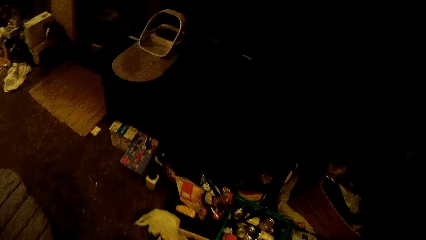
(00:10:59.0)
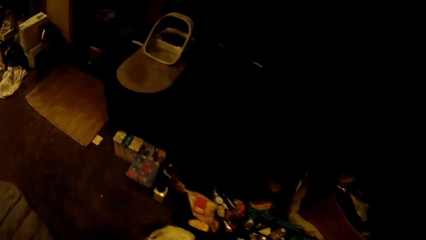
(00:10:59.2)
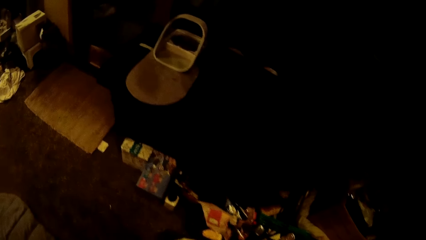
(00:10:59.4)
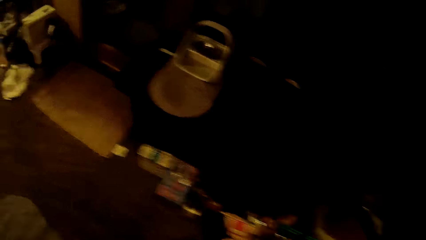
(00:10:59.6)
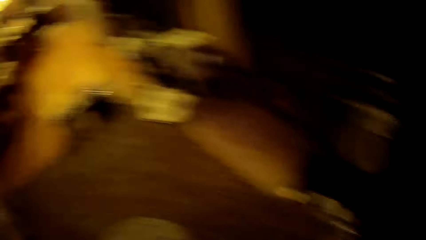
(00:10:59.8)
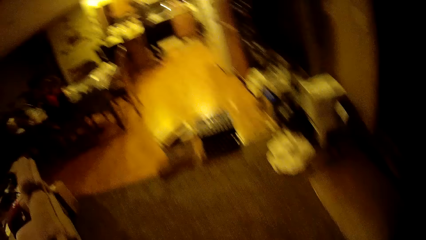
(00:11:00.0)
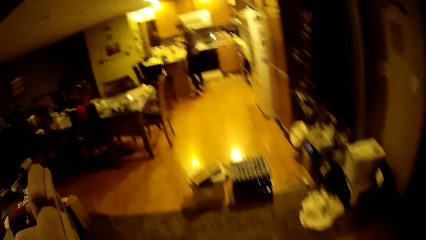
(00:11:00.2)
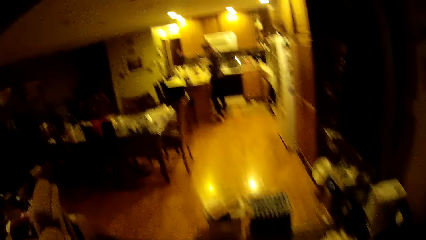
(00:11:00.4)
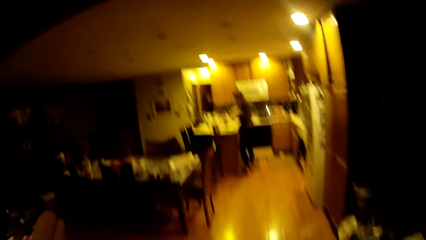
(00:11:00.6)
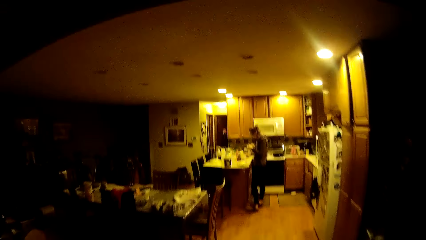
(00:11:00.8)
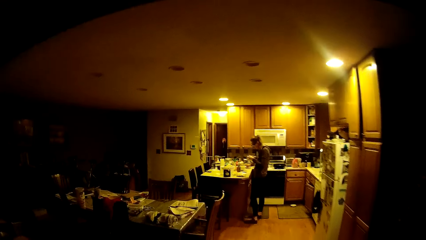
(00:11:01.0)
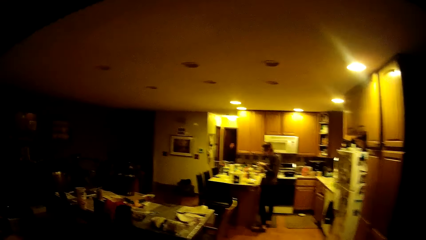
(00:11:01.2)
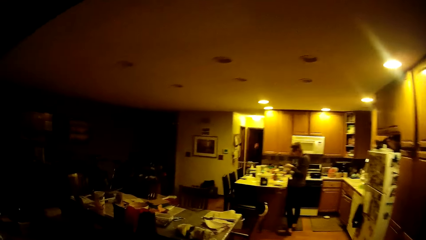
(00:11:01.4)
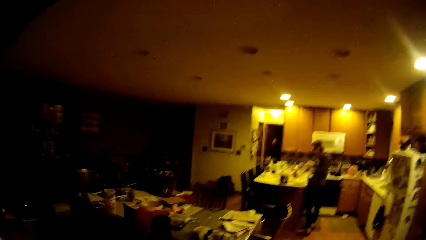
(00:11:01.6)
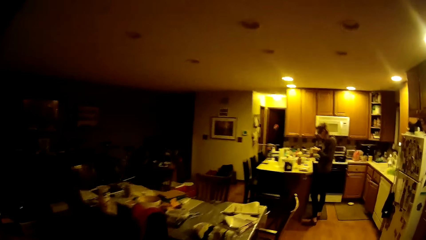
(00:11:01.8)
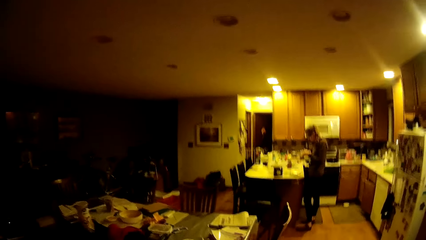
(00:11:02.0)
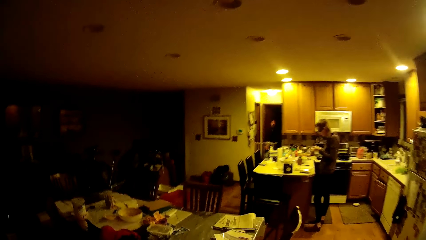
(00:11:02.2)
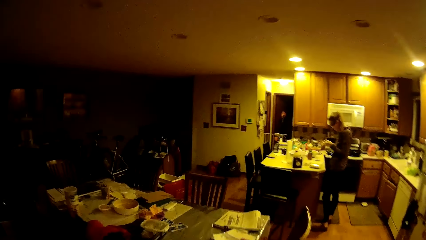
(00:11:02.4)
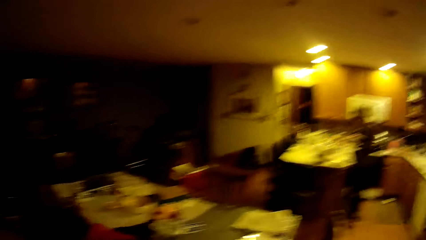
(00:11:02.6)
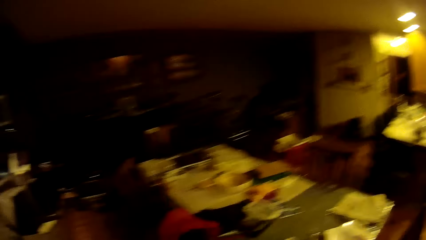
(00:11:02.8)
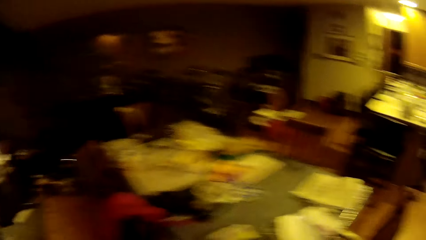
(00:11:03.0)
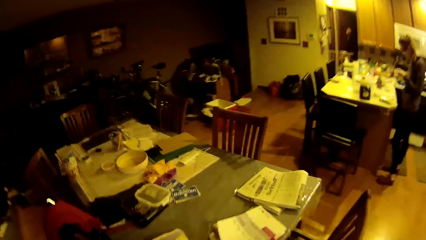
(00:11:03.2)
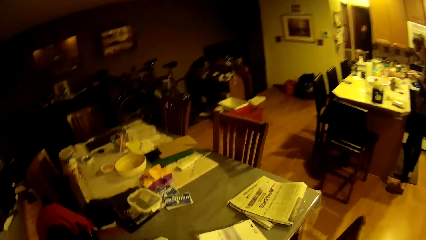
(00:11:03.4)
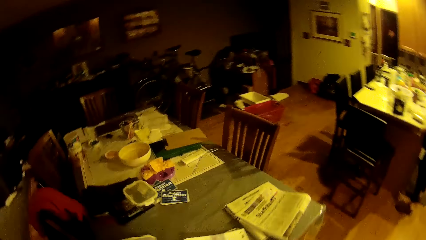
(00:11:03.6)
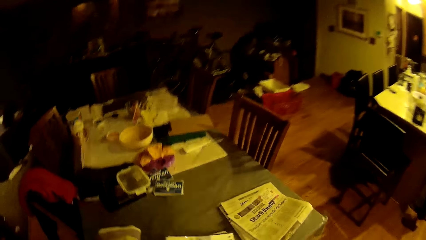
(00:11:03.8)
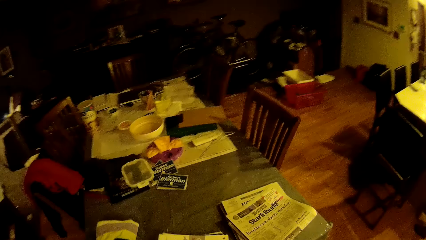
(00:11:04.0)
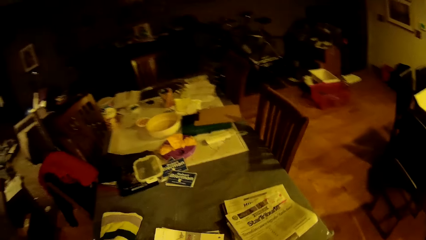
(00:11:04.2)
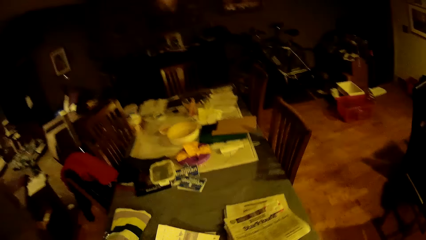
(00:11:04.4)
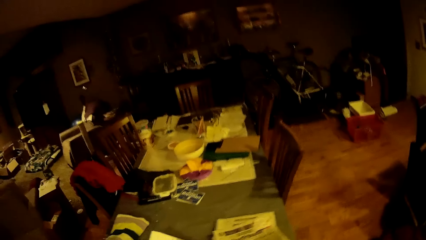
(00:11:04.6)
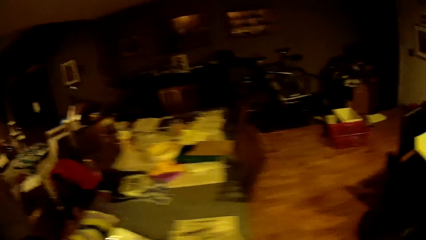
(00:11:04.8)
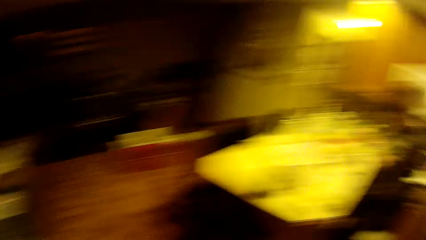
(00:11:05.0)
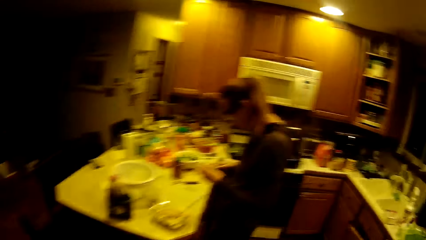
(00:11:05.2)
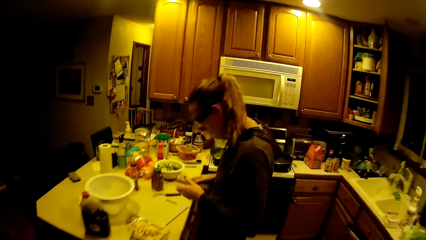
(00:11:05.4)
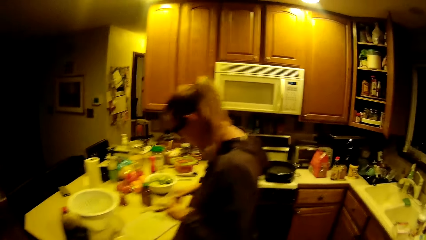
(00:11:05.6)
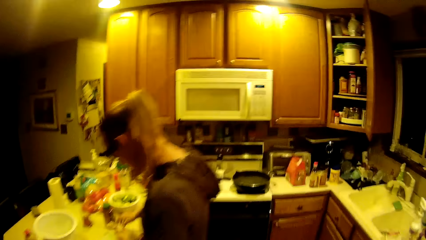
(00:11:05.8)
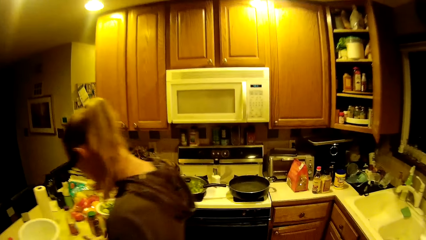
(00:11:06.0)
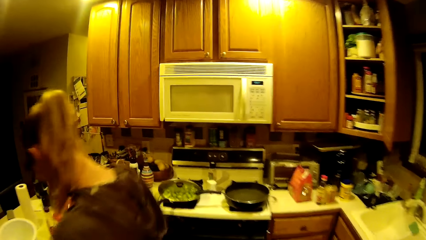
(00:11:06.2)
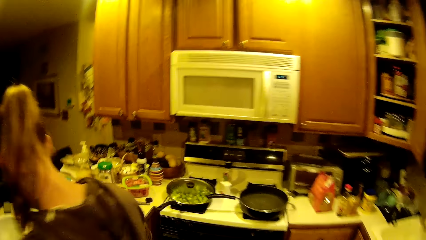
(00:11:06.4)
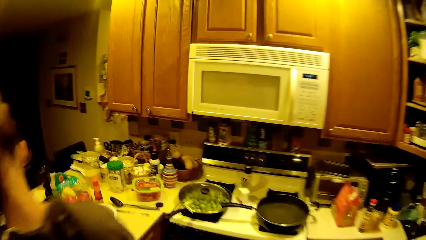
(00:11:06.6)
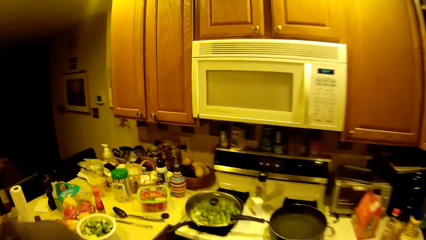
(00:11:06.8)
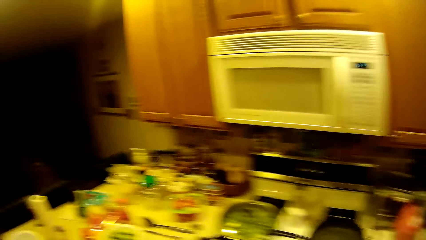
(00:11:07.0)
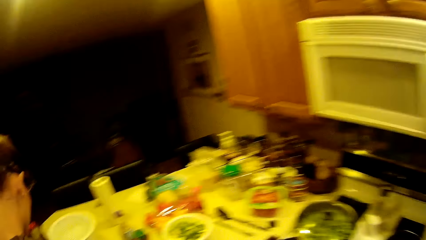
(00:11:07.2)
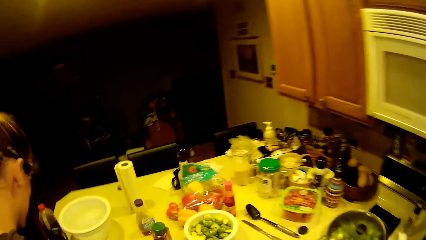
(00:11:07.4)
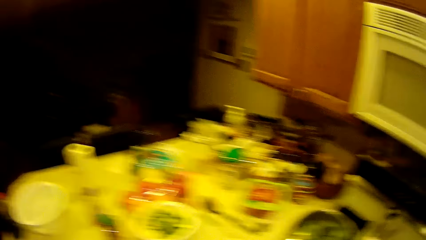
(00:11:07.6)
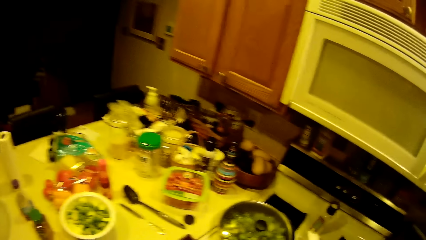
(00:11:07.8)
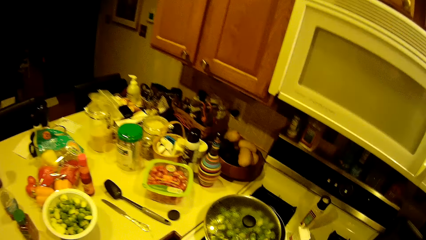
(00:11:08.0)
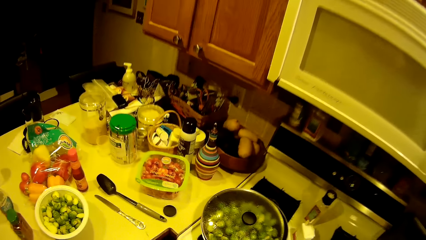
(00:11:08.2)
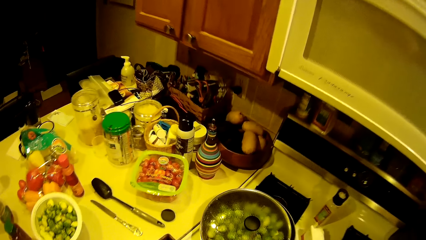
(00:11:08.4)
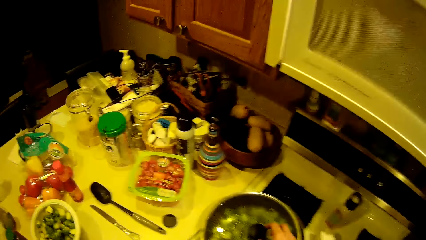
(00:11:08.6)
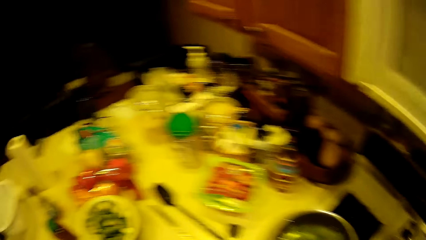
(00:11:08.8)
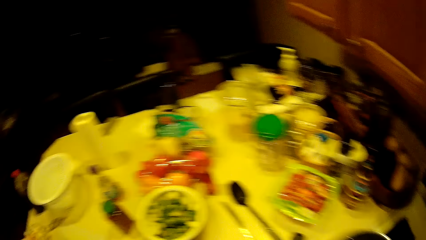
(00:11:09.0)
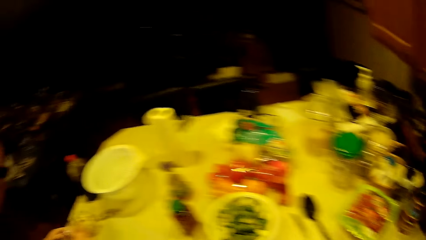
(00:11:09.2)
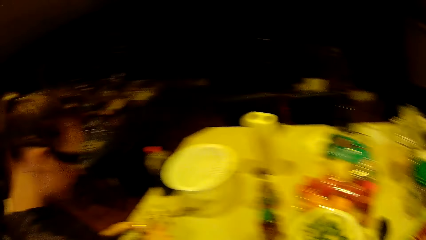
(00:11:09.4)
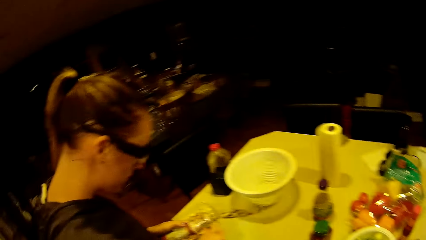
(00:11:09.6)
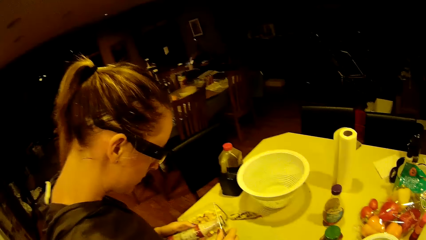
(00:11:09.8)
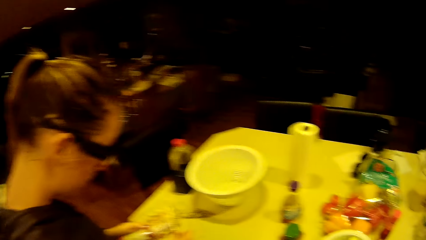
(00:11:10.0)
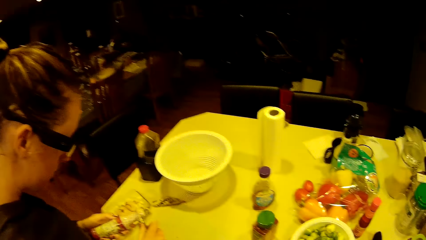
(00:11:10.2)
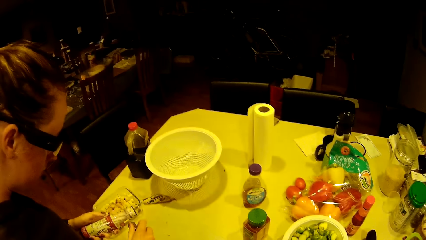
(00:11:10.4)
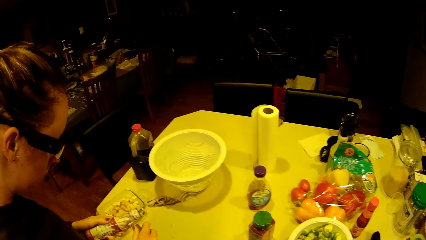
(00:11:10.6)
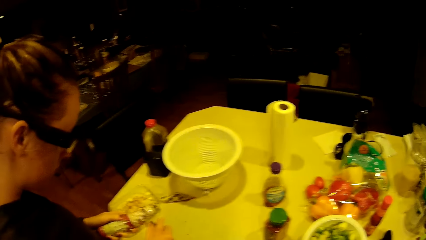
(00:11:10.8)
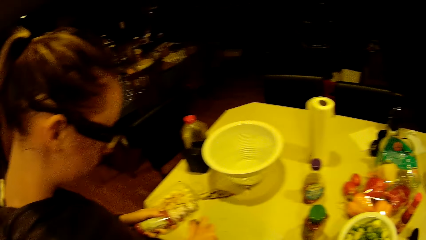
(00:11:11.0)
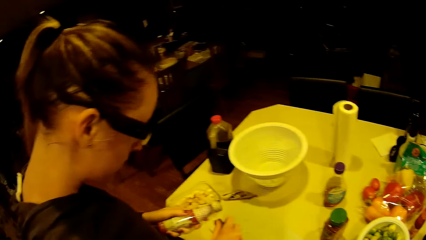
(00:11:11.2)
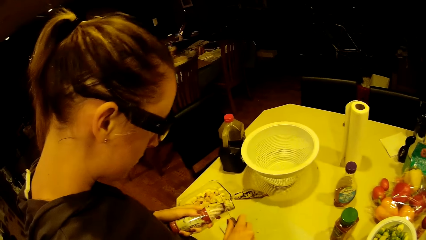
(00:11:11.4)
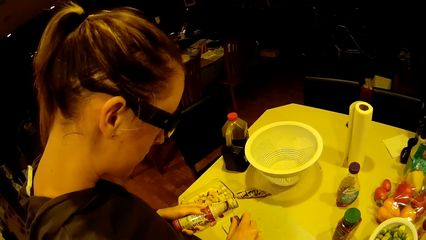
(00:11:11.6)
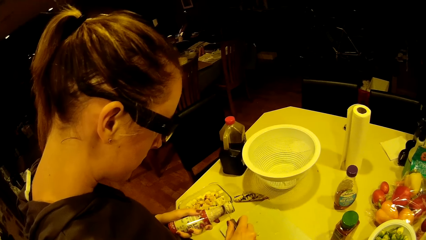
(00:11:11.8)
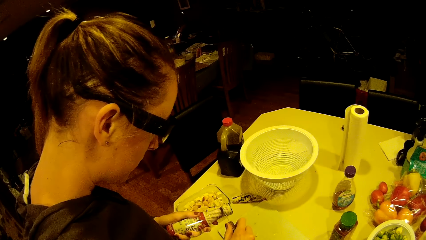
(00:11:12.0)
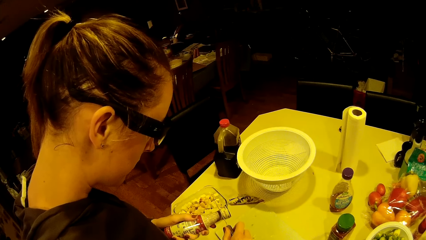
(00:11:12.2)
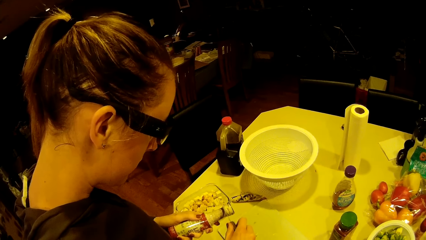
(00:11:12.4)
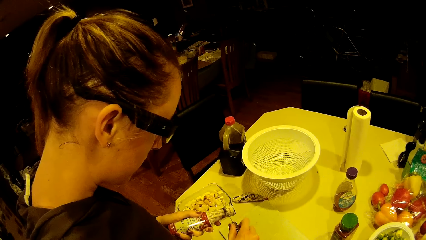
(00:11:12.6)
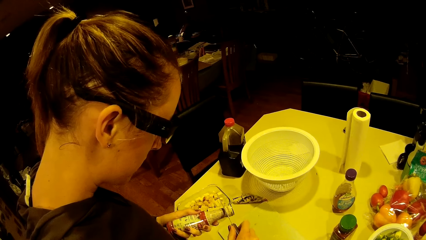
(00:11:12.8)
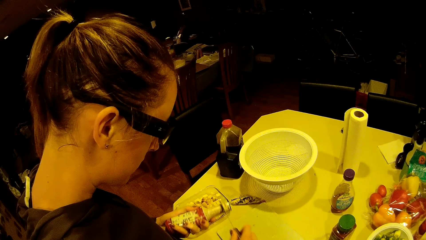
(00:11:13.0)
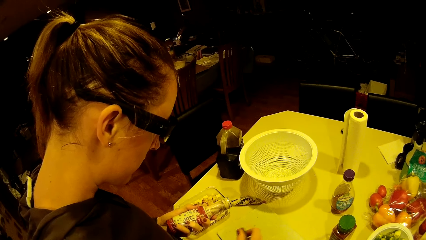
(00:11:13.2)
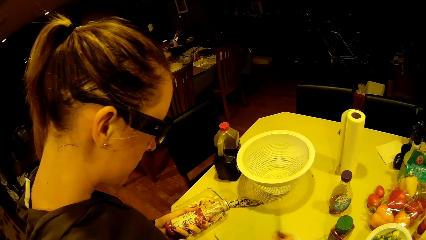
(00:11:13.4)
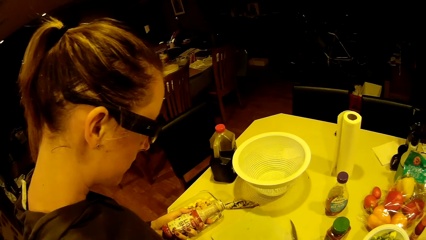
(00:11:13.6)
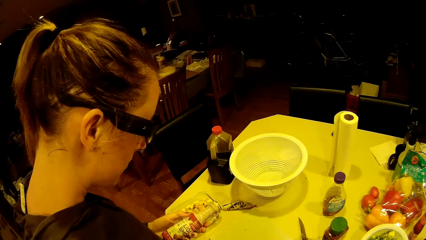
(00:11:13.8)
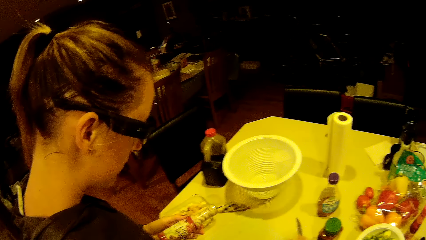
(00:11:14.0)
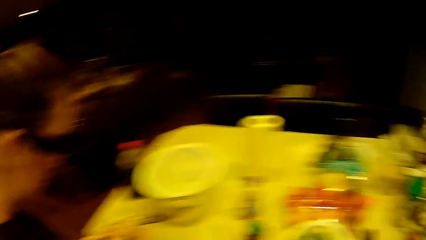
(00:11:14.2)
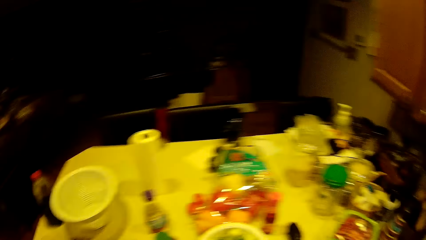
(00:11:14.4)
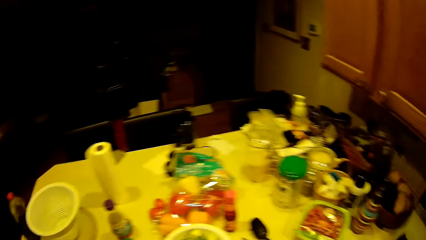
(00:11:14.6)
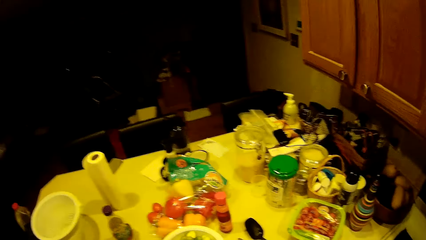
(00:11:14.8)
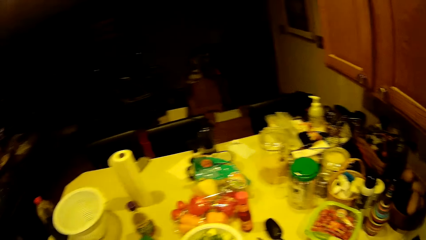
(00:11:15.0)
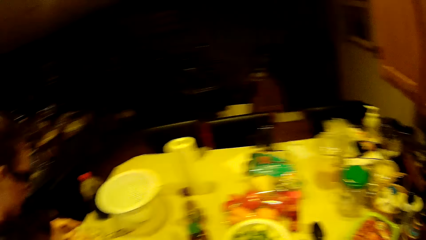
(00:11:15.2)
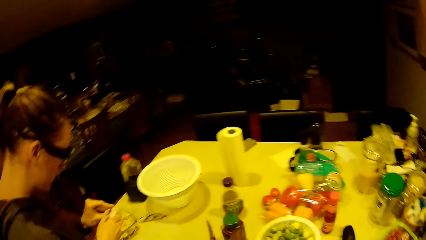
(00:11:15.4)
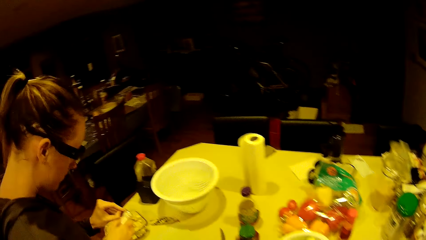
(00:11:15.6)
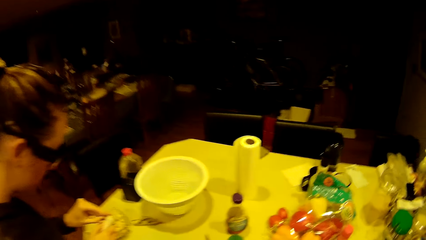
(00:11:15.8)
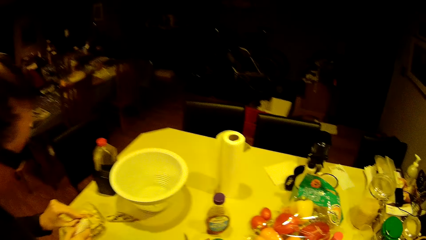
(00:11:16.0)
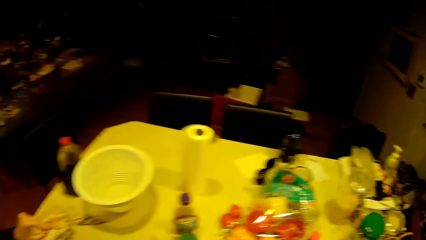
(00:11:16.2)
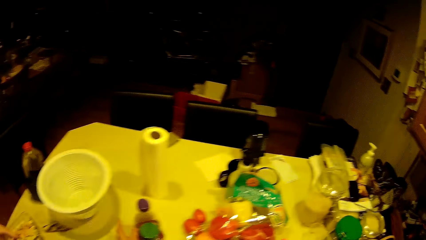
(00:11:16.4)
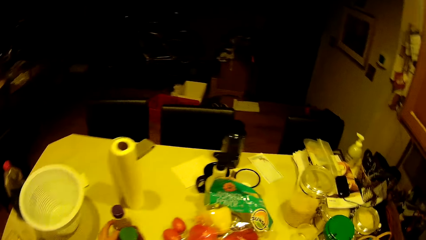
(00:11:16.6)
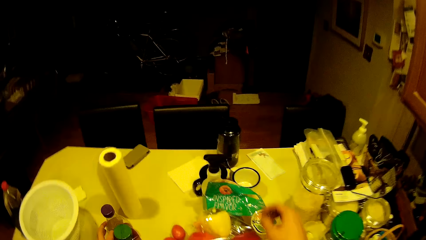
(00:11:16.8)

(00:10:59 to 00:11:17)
The camera wearer walks around. A woman opens a bottle seal with a knife. The camera wearer looks around the kitchen area. They look at the woman. They look around the kitchen area.
